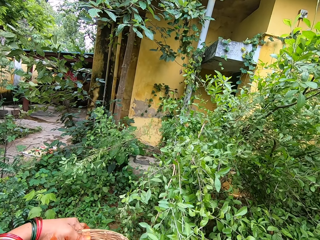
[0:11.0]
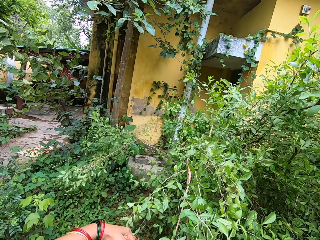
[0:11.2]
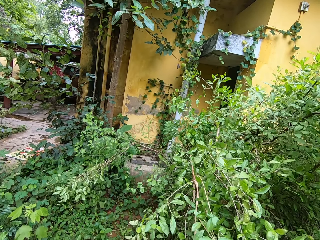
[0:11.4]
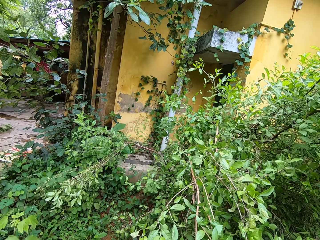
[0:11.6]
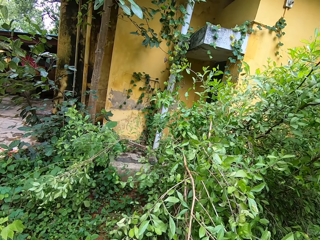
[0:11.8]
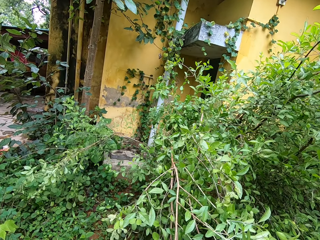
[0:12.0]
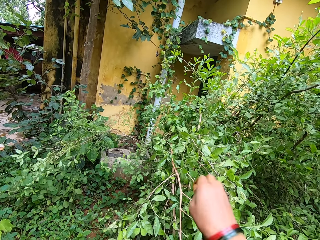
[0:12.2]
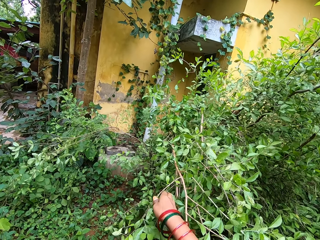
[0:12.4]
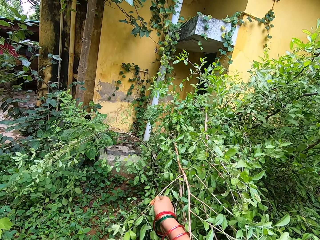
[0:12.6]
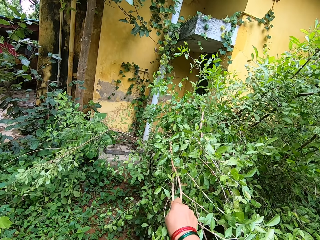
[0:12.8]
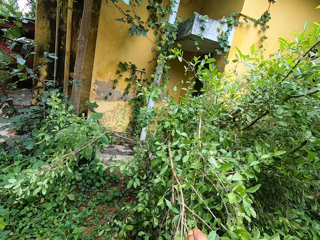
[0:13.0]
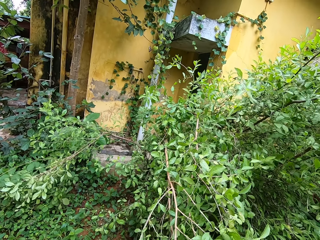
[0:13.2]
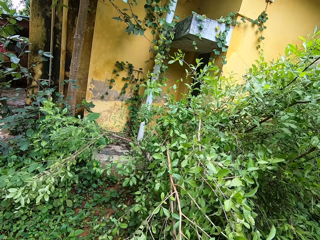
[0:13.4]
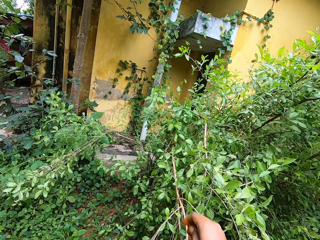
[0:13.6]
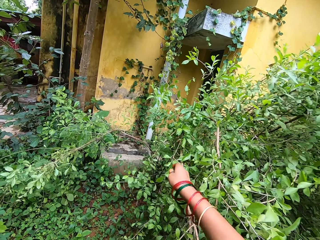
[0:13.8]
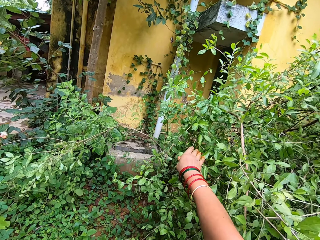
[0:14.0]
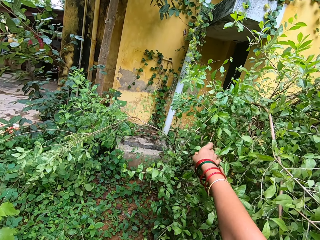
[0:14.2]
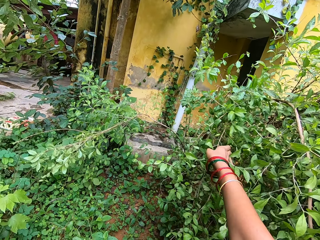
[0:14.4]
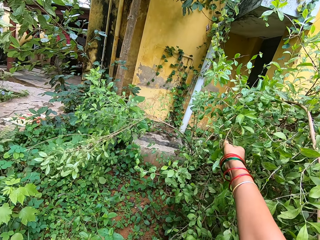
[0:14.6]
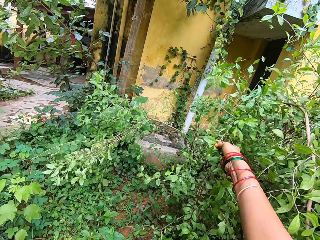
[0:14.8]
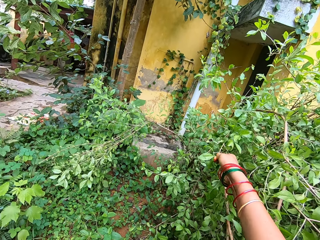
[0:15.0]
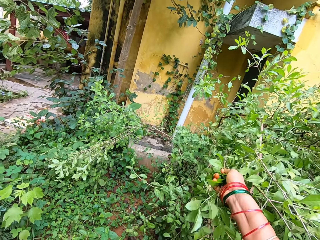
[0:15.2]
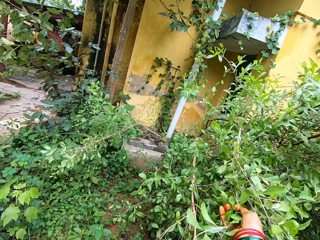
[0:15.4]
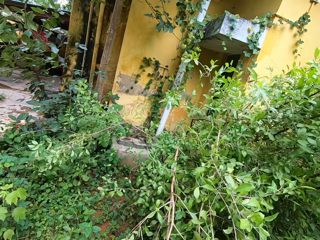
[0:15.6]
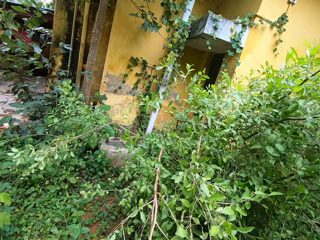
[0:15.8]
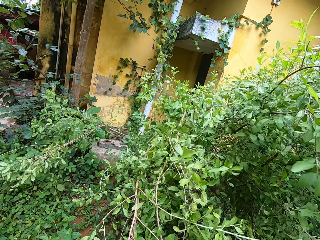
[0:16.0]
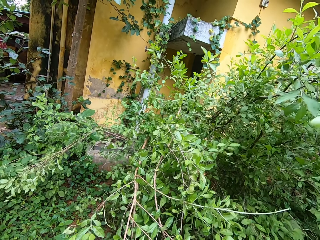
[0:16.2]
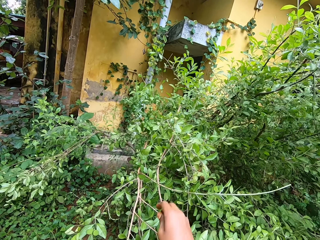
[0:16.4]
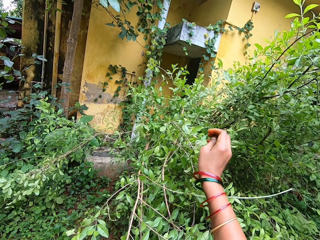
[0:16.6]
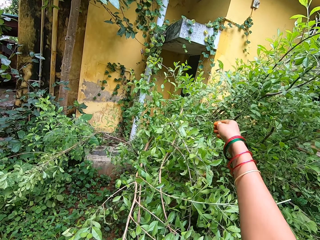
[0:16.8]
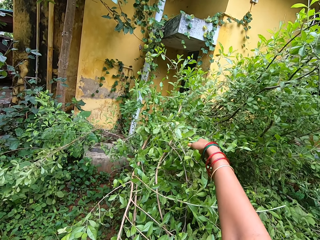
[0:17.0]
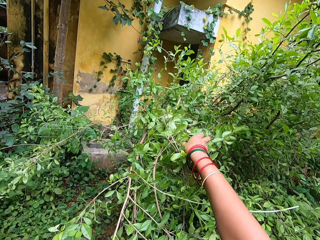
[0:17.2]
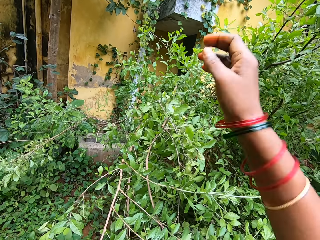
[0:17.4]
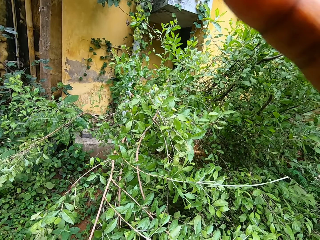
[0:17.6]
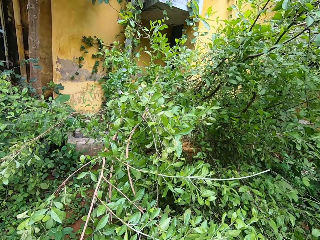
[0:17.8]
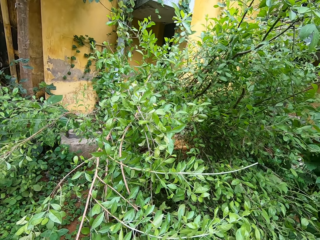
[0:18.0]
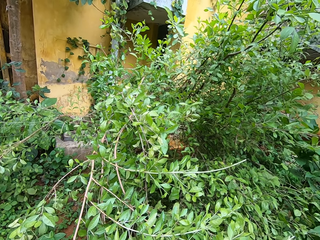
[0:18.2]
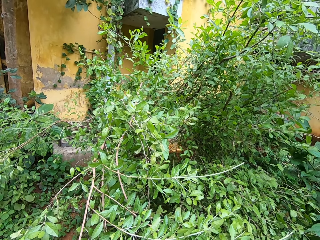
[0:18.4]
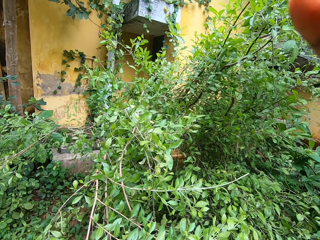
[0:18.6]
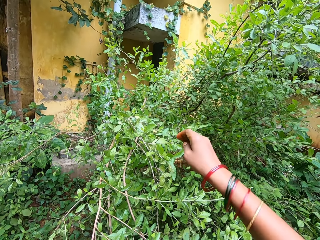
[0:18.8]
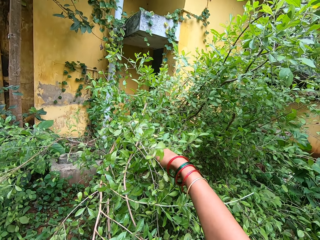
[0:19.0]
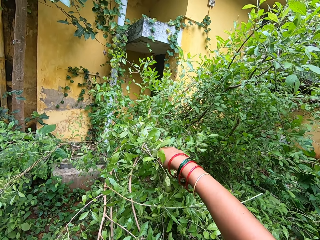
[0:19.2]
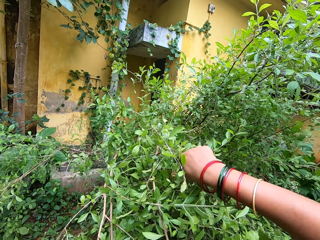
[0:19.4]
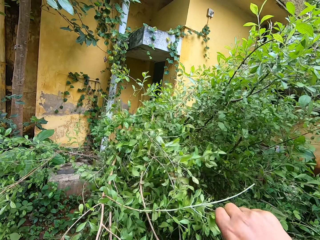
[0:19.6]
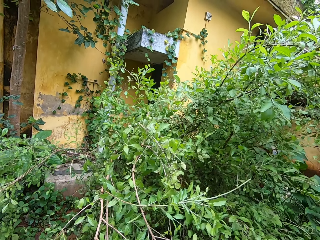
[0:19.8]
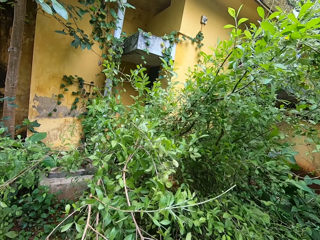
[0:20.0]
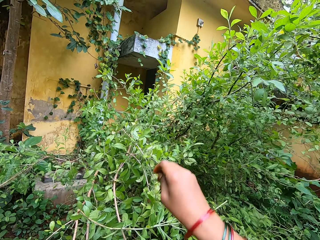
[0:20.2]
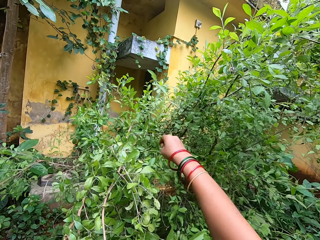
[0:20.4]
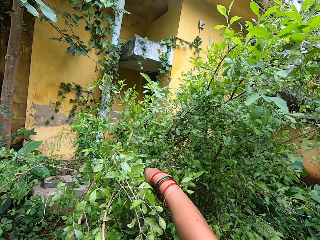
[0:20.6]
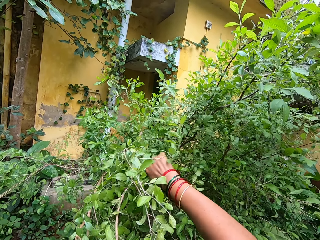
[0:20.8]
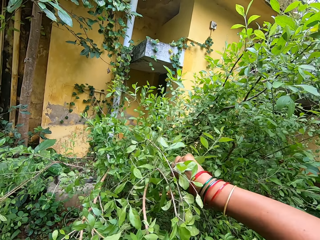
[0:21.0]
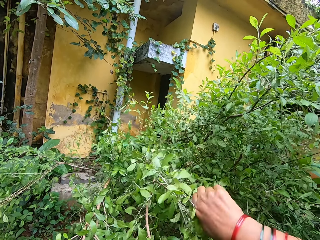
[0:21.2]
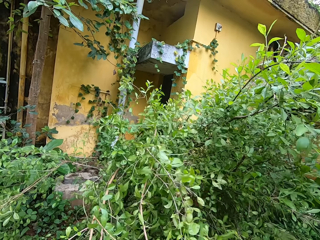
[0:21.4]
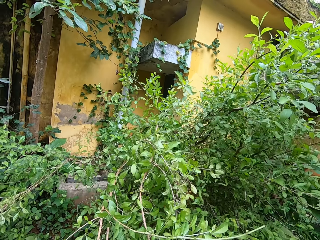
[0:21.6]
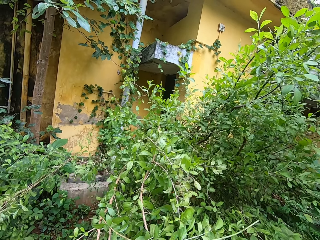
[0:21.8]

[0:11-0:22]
The camera wearer pulls the branch with both hands. They pick fruits with the right hand. They adjust the camera. They throw the fruits behind with the right hand. They put the leaves inside the basket.

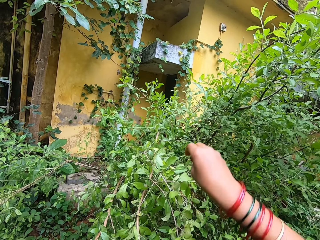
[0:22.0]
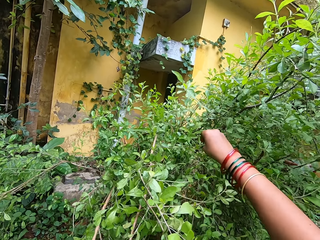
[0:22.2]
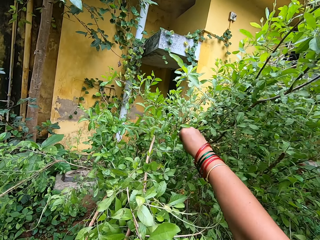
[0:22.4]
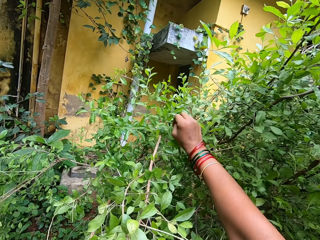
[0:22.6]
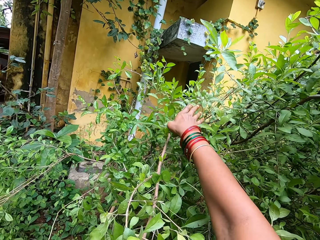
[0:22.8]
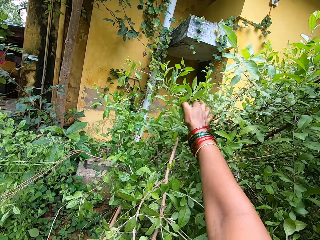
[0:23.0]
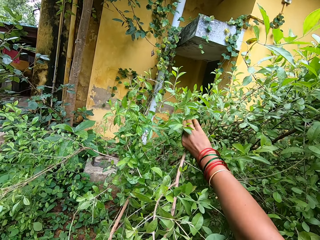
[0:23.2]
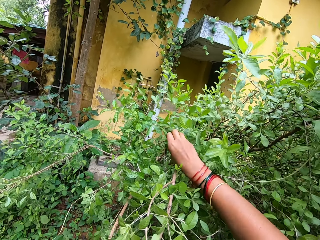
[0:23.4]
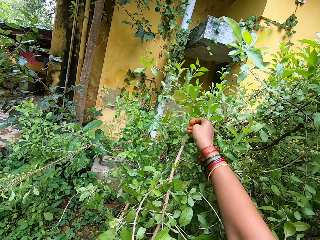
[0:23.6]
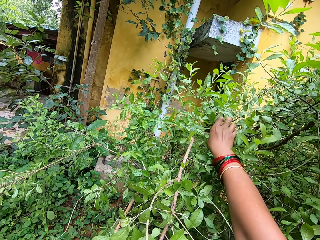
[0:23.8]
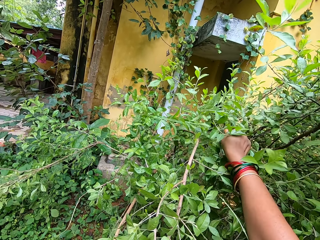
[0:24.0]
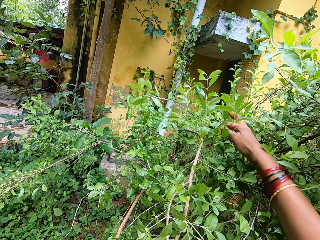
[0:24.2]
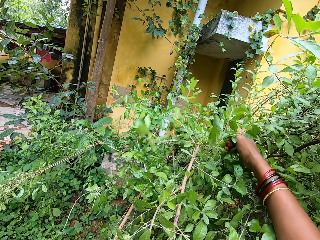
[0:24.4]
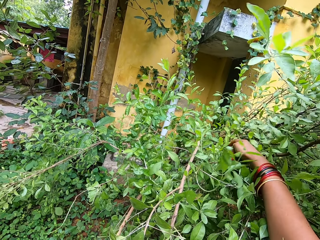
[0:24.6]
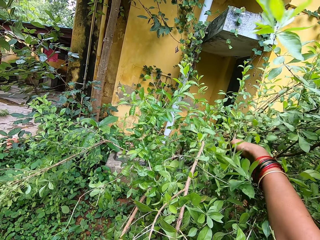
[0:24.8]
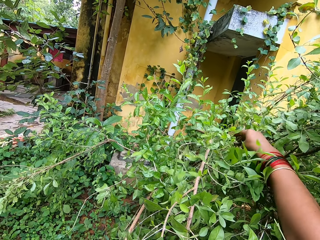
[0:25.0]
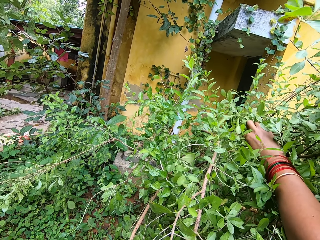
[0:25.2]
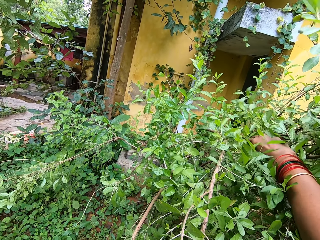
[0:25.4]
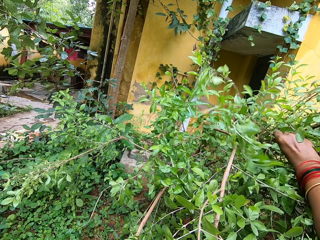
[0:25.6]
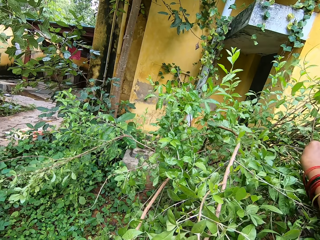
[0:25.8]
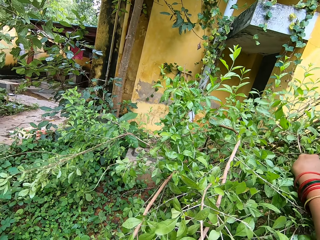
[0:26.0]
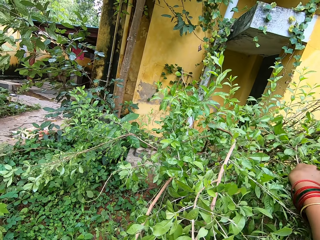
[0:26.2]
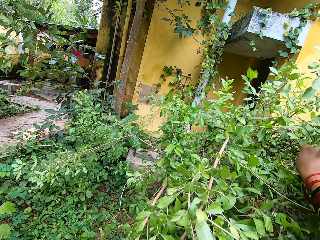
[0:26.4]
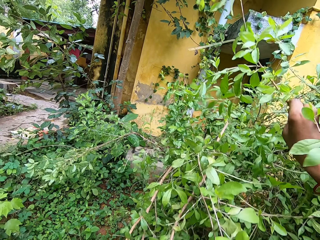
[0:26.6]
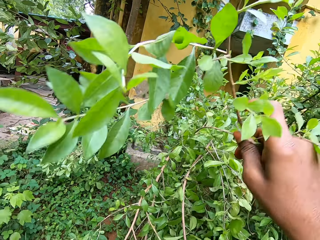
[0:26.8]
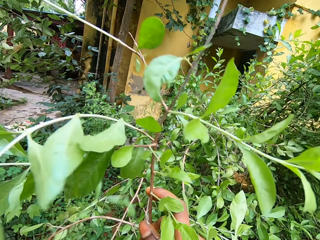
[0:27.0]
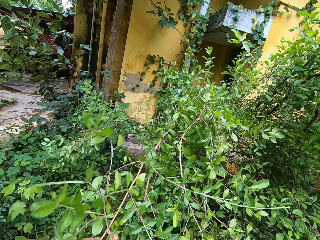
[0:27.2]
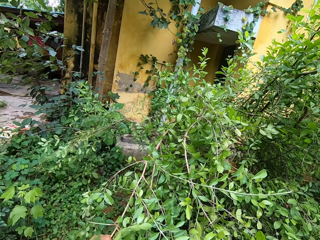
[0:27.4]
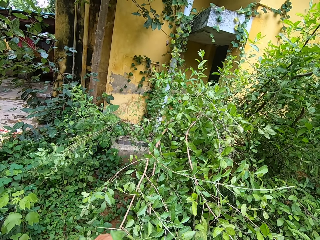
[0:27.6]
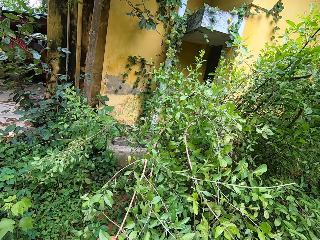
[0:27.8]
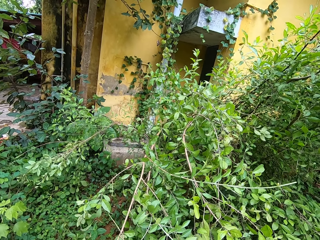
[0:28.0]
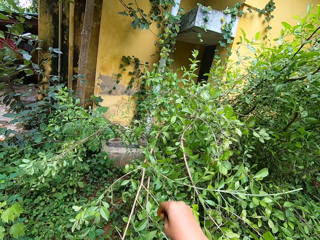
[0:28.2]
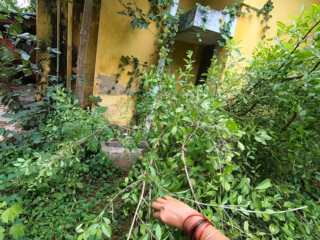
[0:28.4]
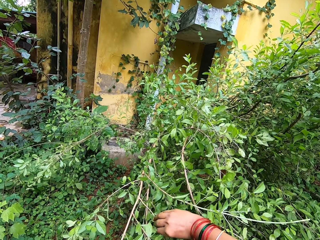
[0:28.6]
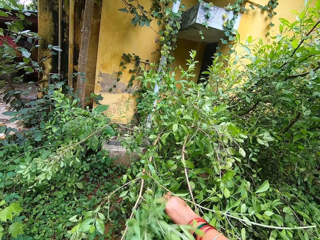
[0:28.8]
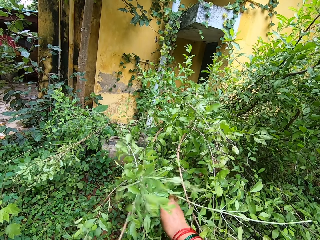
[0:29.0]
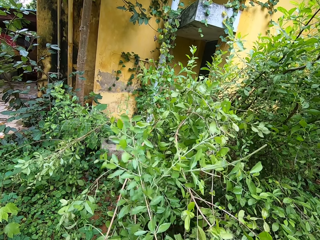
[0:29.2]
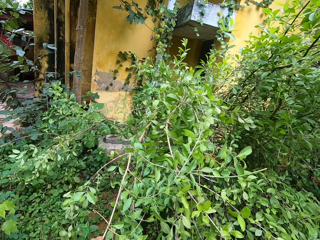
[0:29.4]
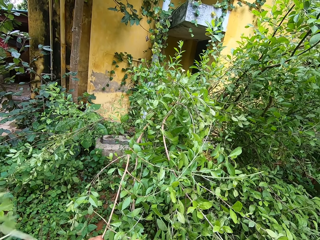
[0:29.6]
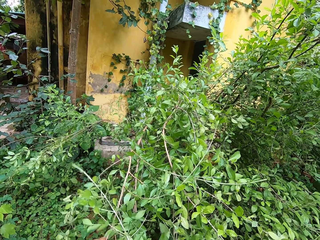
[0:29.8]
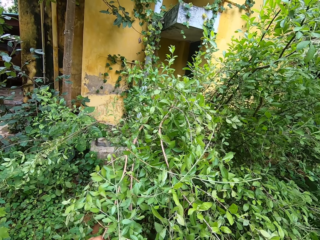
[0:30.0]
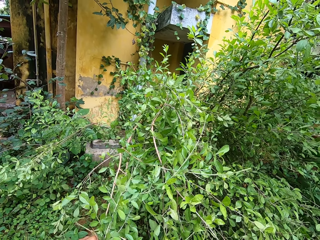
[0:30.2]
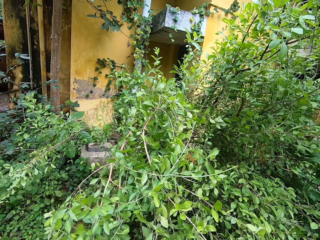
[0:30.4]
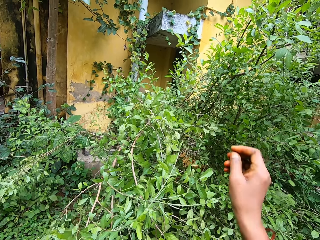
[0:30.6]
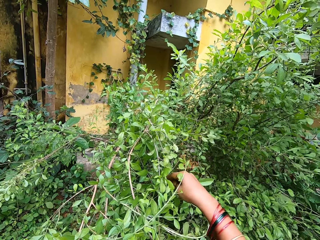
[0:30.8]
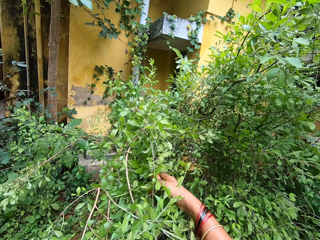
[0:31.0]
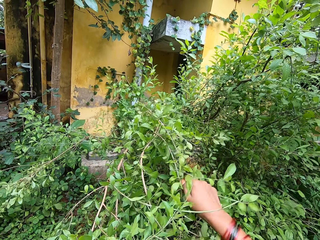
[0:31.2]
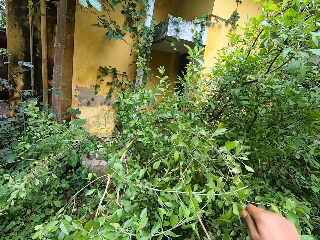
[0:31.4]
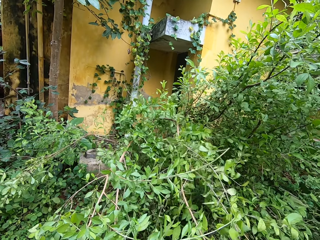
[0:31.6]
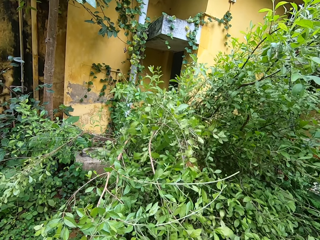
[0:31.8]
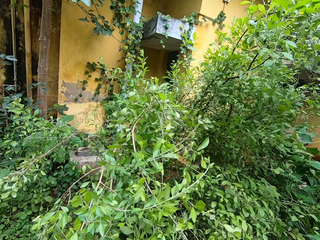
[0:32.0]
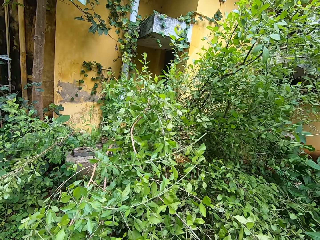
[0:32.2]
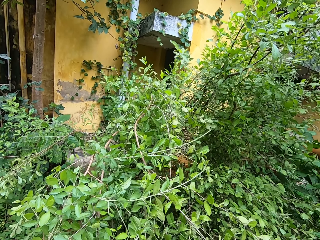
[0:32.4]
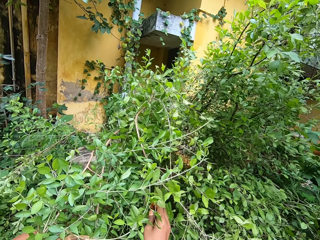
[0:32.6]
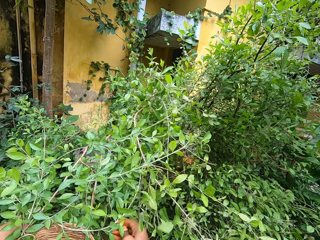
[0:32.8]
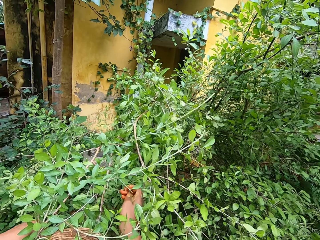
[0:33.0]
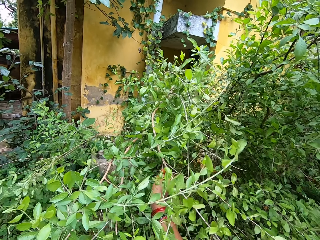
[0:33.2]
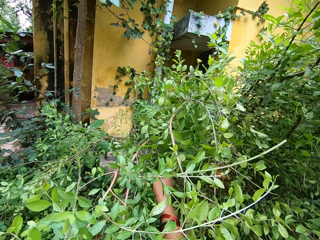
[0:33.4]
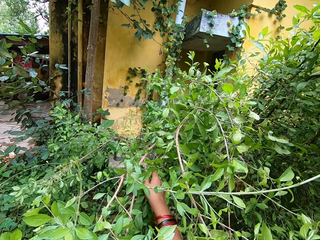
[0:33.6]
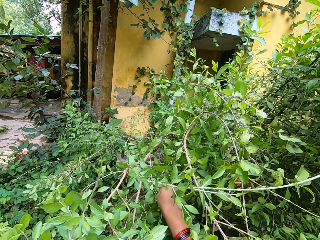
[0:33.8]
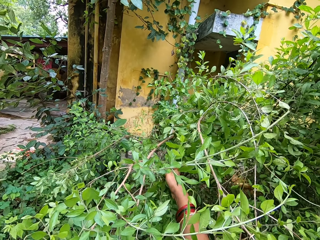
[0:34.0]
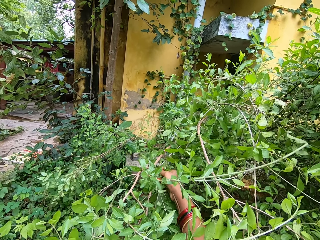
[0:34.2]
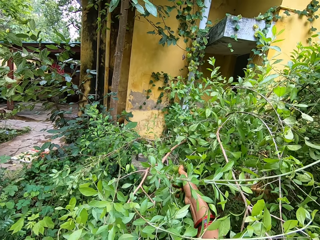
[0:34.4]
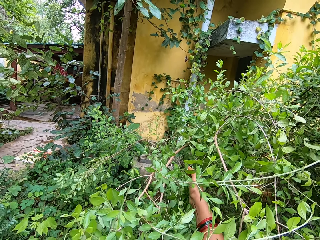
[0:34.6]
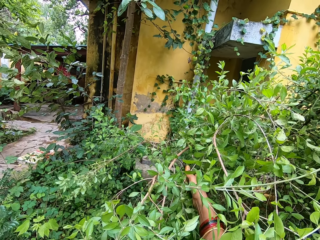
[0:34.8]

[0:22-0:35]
The camera wearer picks fruits with the right hand. They cut the twigs of the tree with the right hand. They pluck the leaves from the tree.
